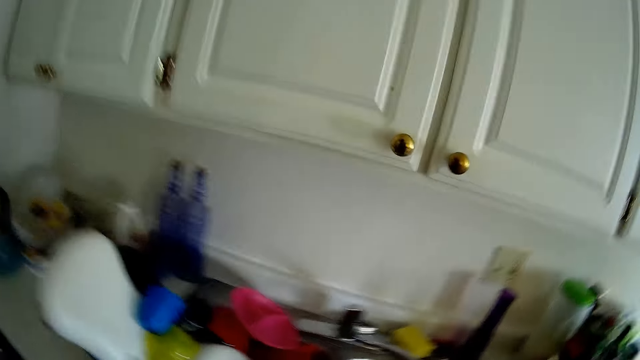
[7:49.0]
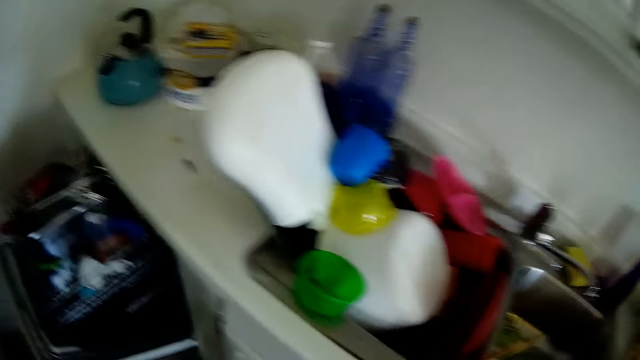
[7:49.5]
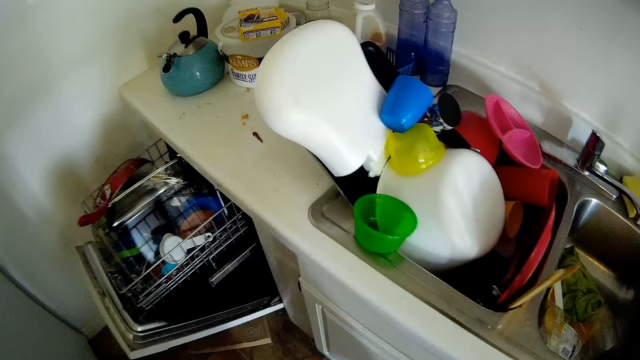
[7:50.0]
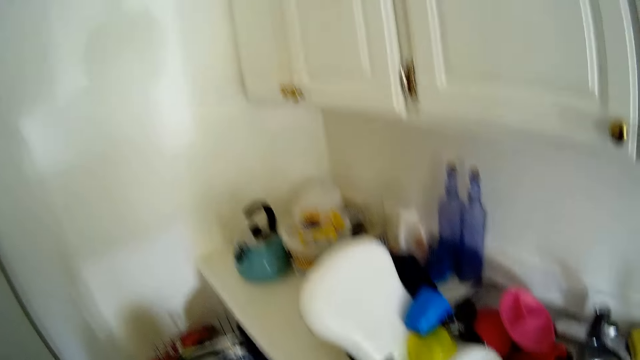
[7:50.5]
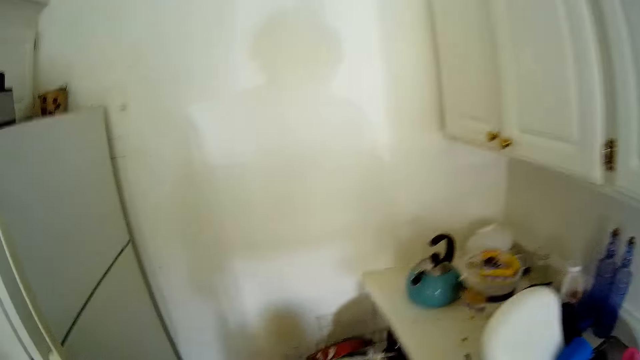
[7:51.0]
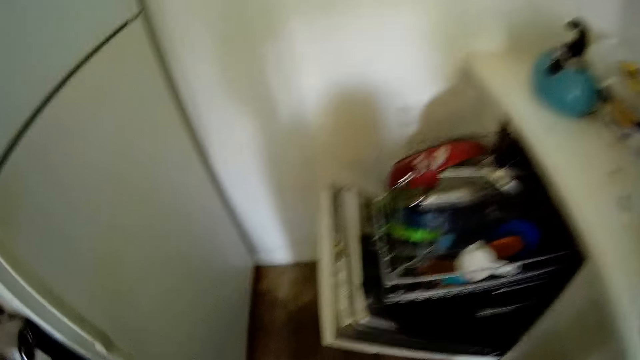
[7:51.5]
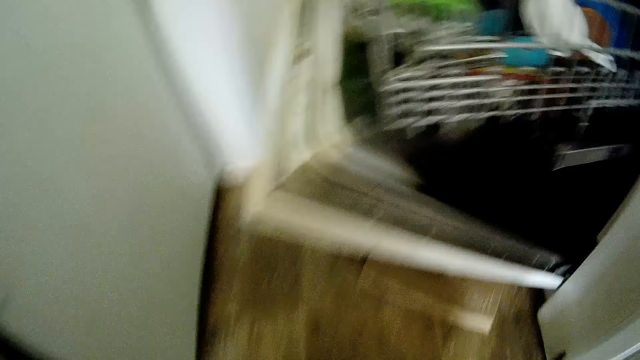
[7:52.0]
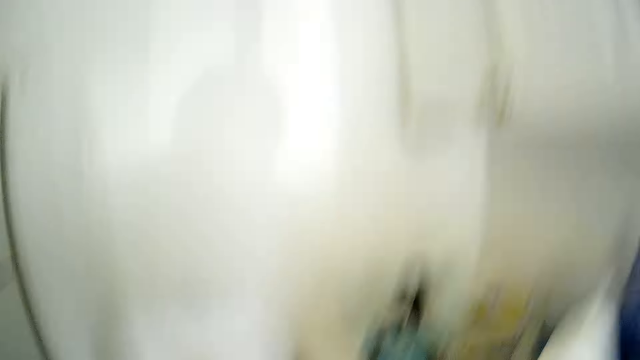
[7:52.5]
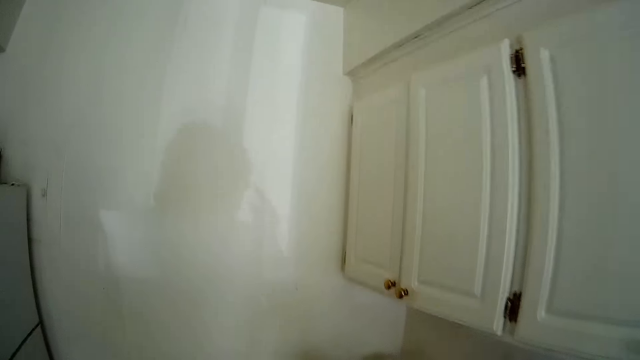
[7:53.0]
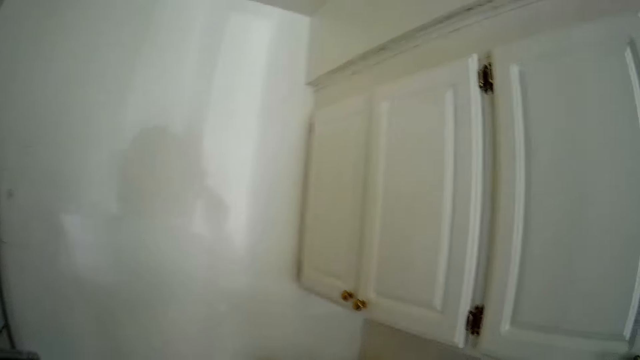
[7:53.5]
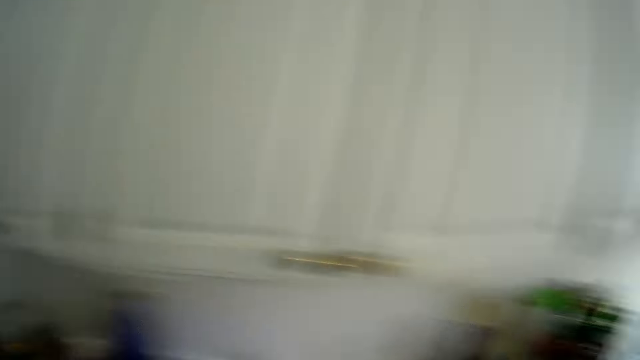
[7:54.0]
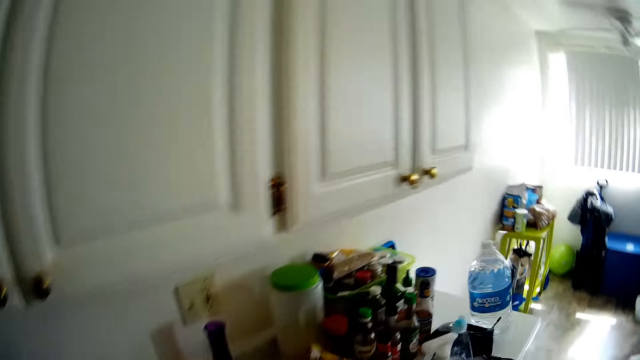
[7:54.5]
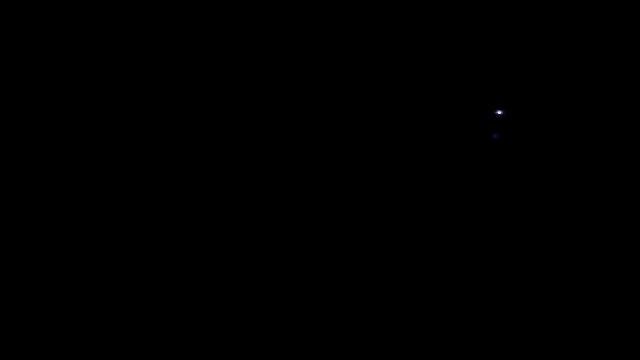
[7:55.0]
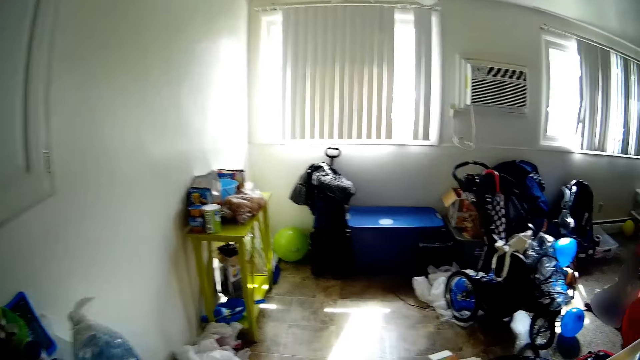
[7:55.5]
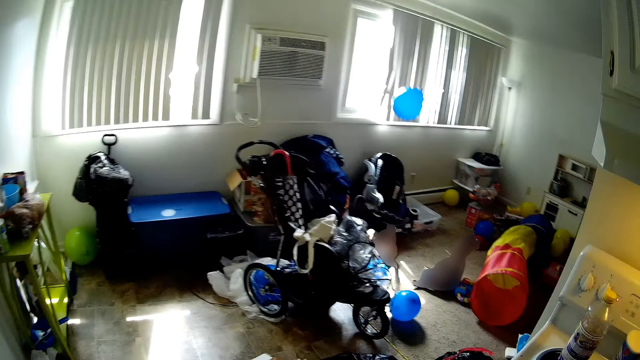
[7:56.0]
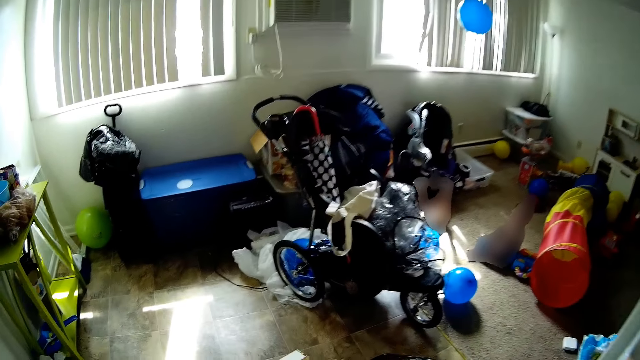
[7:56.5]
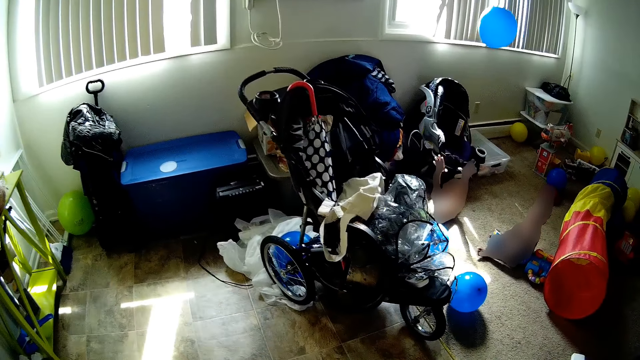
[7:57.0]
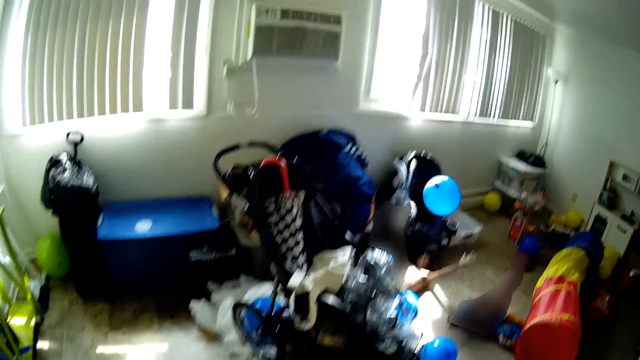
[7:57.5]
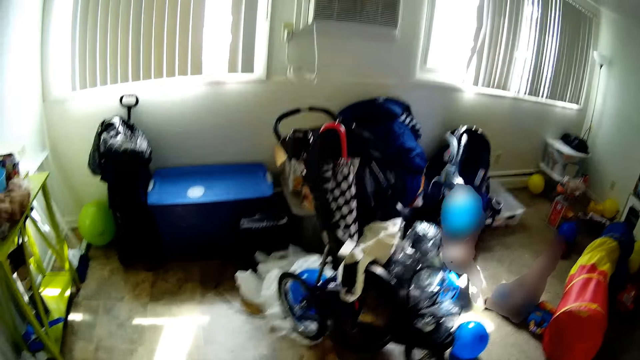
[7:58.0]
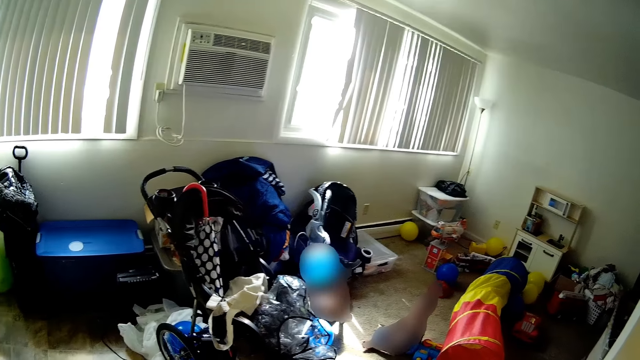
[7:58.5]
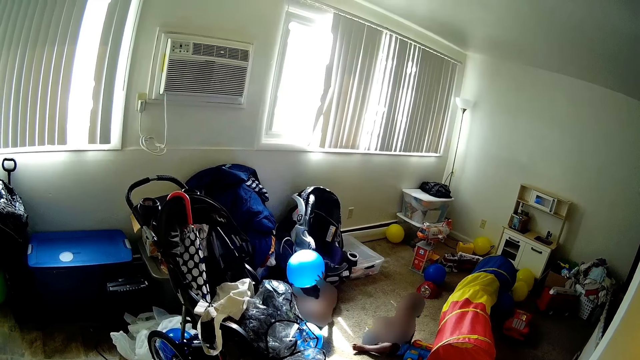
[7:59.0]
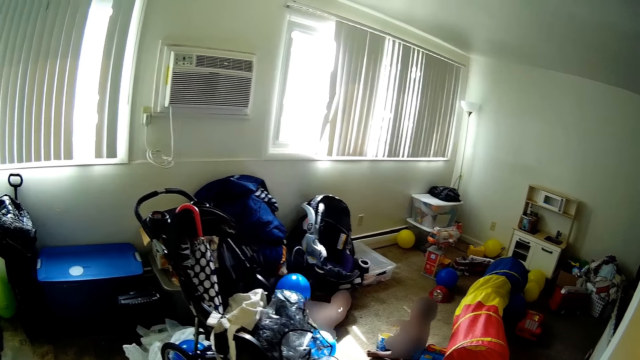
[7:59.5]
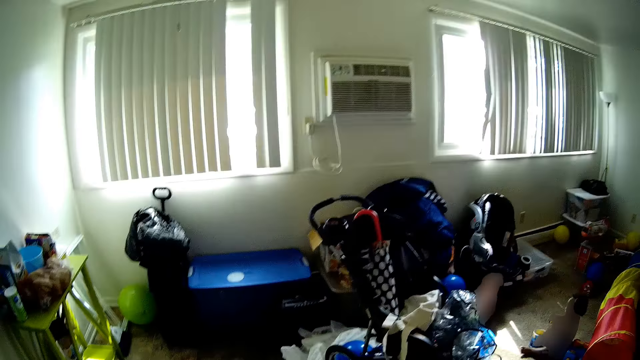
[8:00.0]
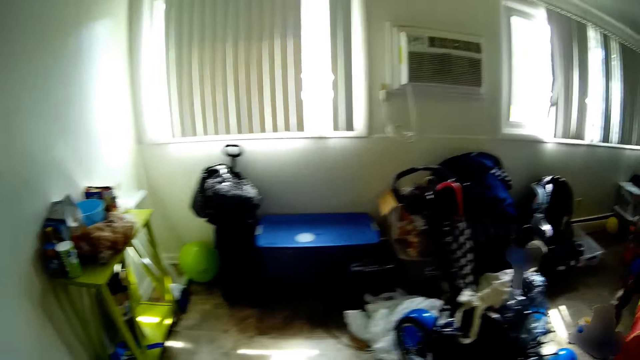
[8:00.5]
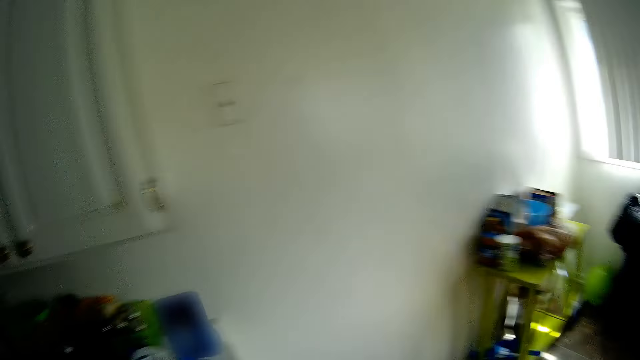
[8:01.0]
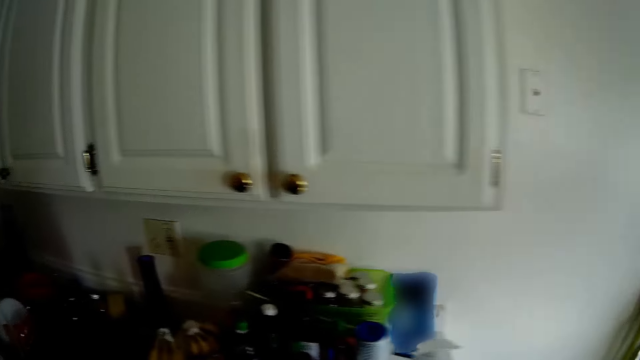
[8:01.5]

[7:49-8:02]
The camera wearer looks around. They interact with the child.

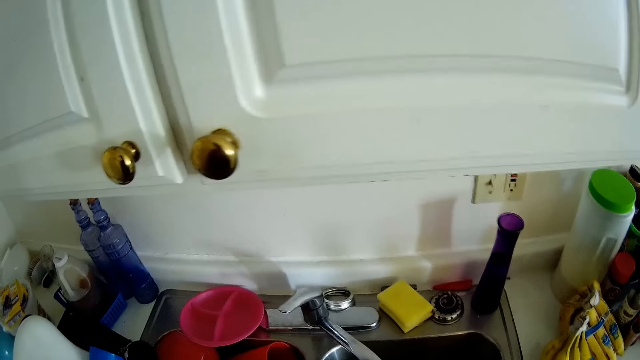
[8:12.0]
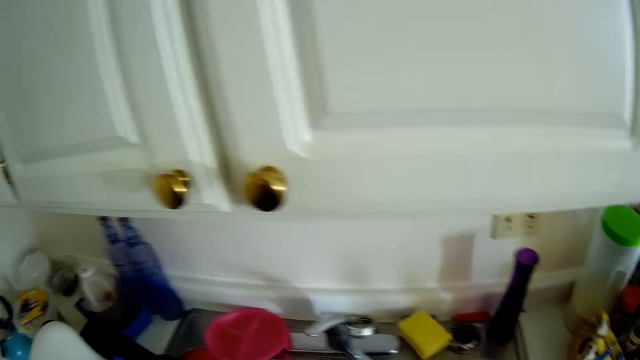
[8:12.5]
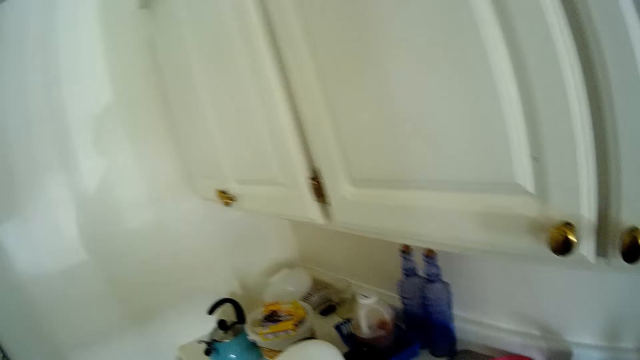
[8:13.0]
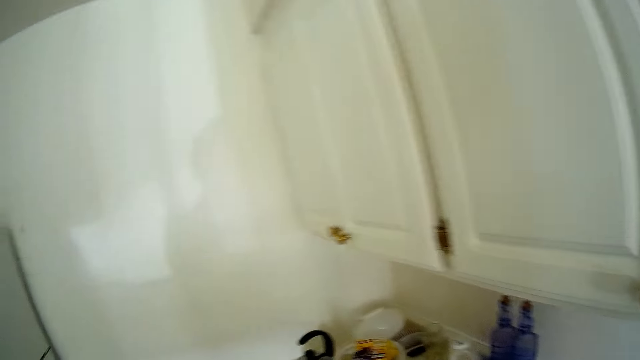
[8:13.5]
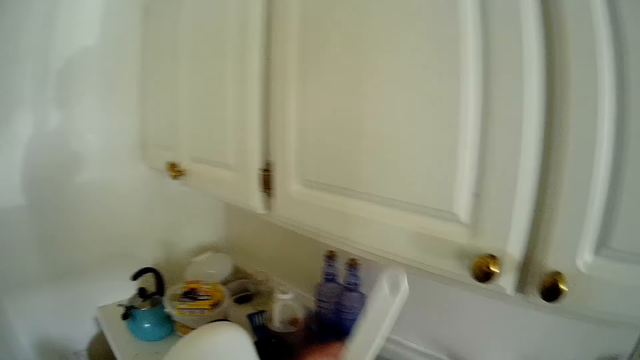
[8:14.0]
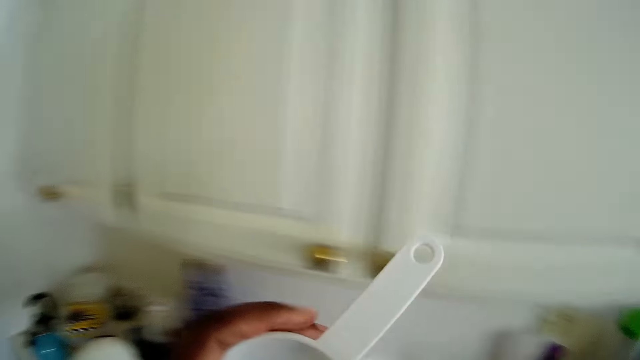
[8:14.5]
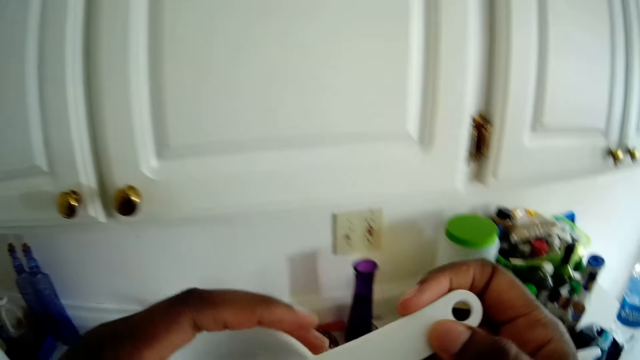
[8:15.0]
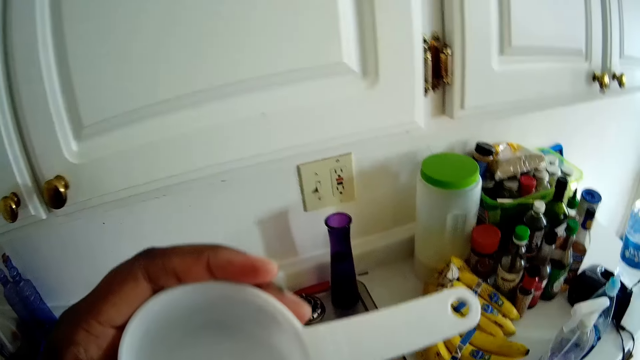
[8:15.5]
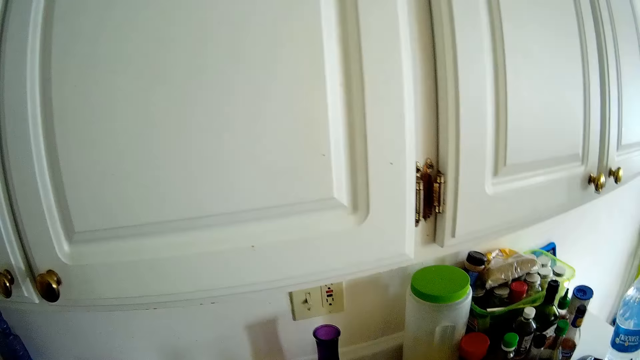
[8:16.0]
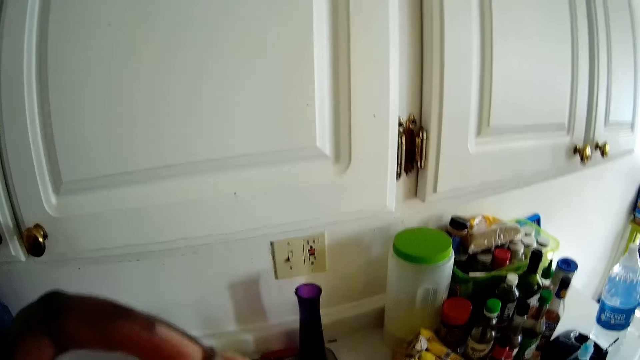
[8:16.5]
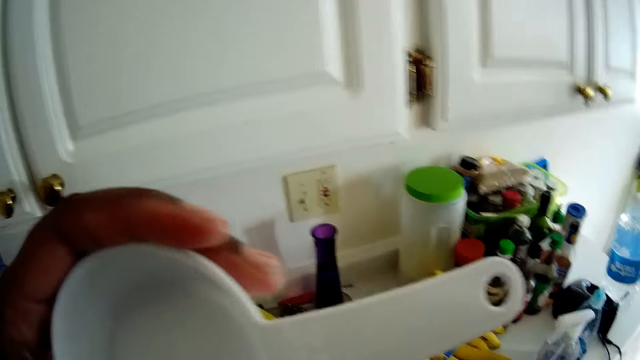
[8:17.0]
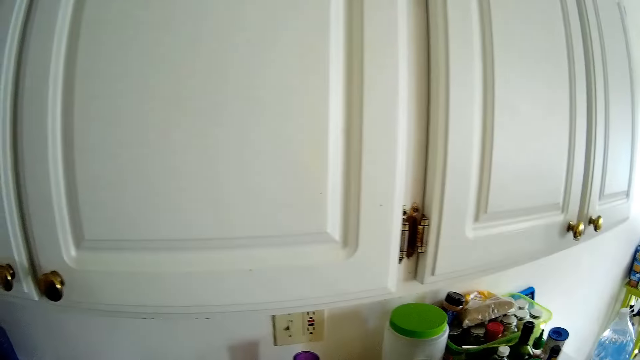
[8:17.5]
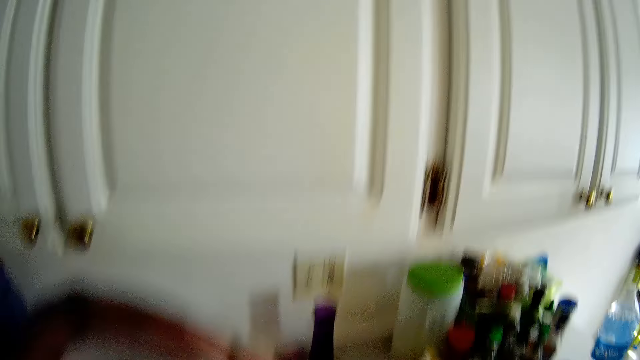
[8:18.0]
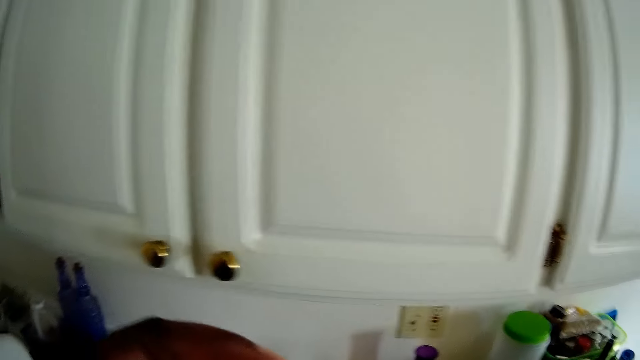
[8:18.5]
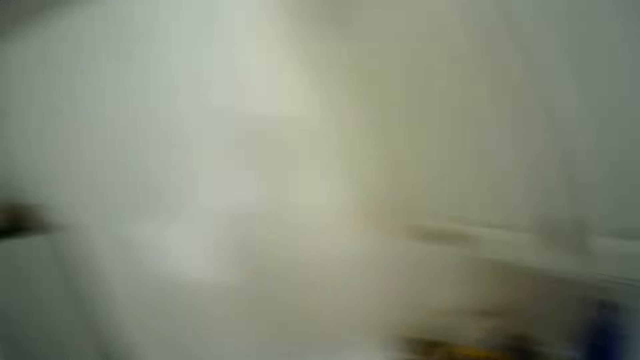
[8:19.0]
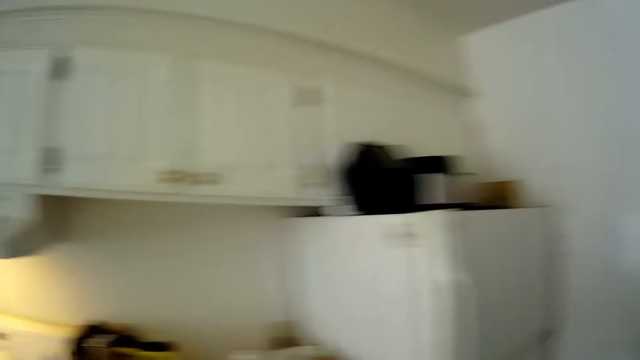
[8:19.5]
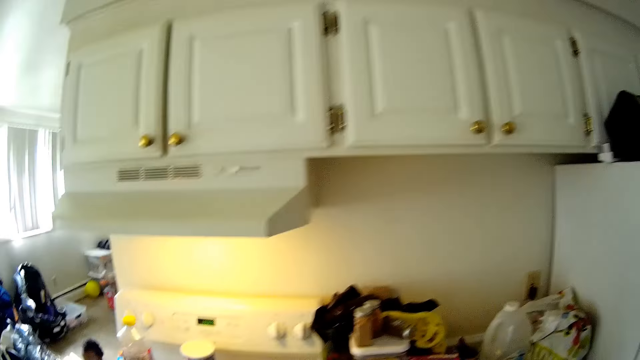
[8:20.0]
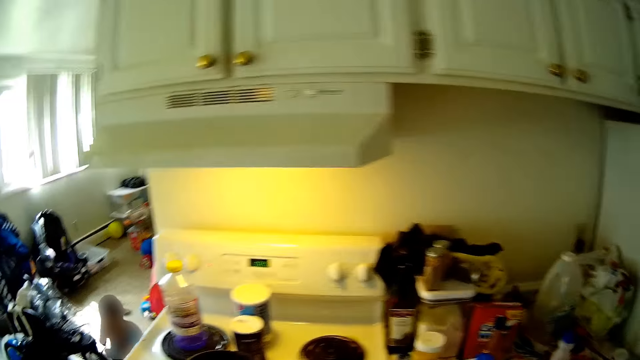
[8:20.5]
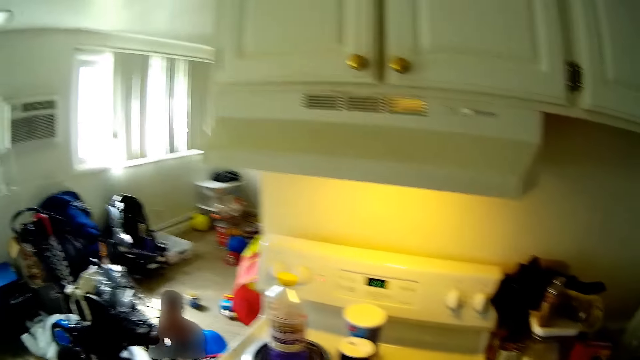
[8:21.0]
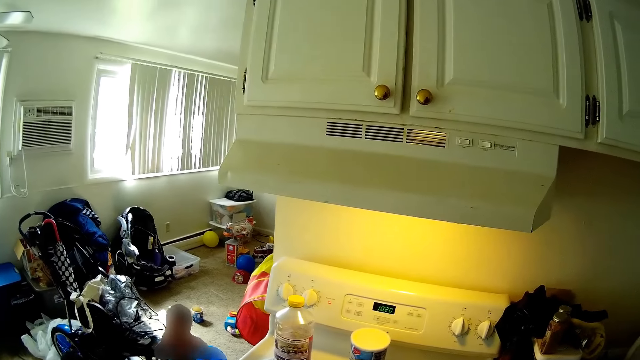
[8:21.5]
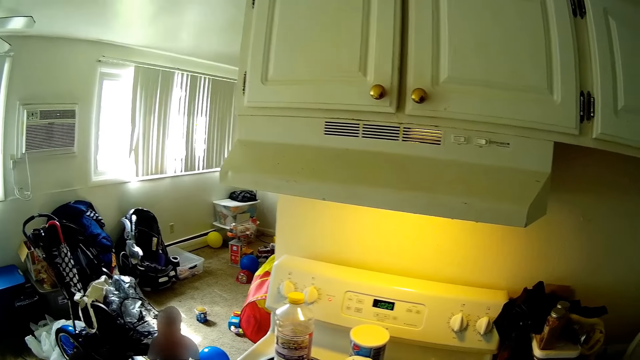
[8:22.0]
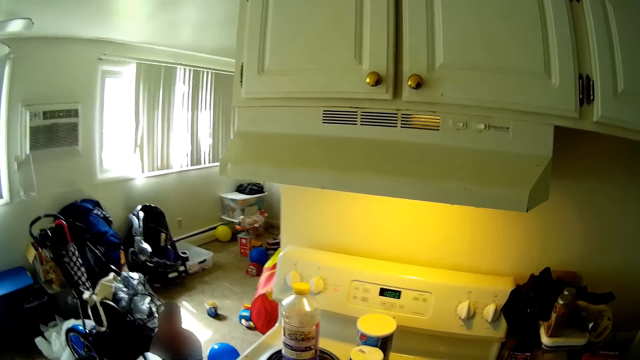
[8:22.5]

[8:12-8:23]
The camera wearer lifts a spoon. She holds the measuring spoon with her left hand. She looks around.
